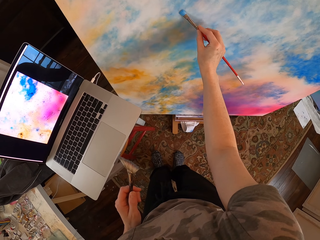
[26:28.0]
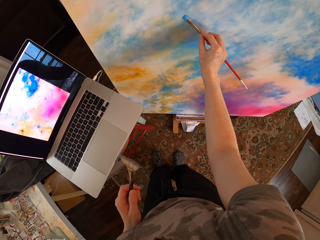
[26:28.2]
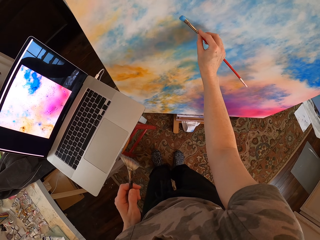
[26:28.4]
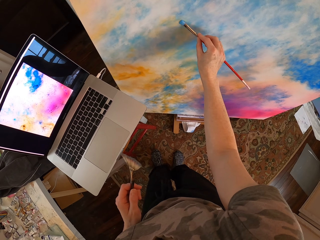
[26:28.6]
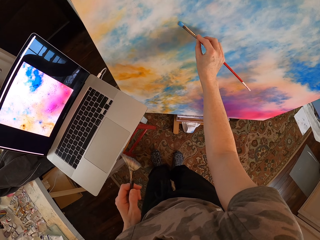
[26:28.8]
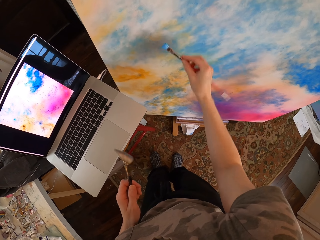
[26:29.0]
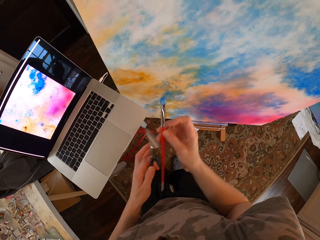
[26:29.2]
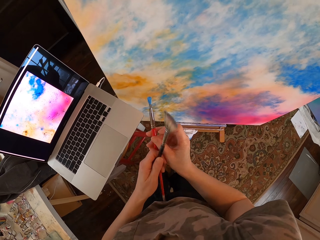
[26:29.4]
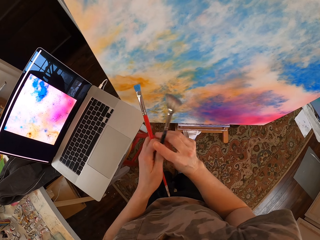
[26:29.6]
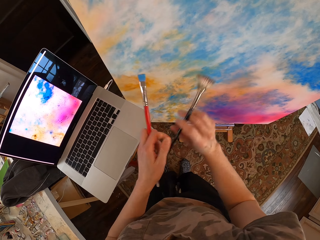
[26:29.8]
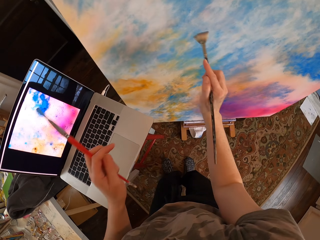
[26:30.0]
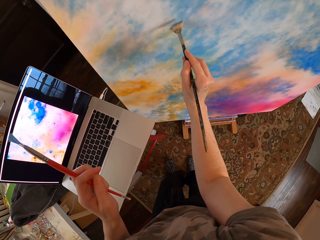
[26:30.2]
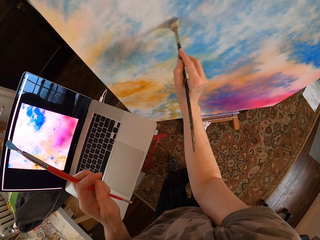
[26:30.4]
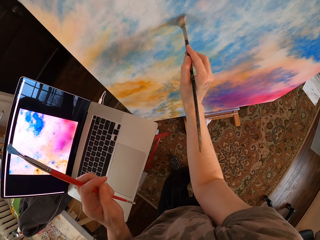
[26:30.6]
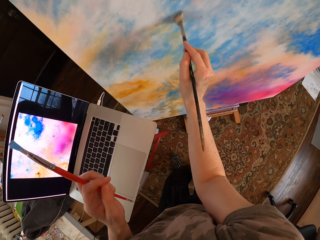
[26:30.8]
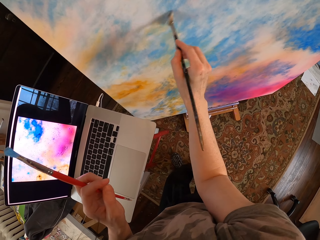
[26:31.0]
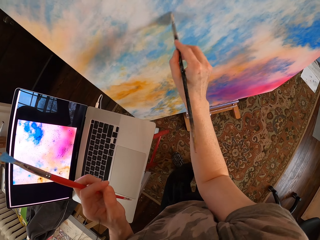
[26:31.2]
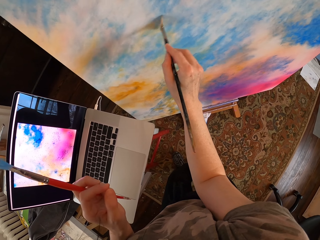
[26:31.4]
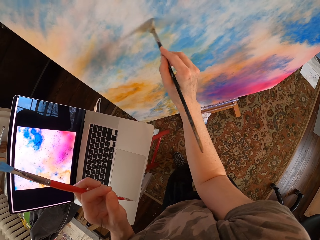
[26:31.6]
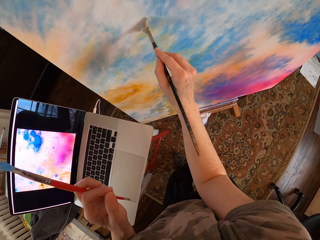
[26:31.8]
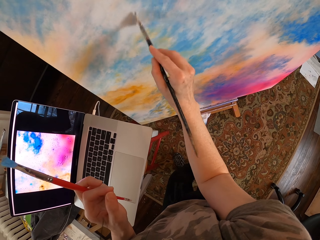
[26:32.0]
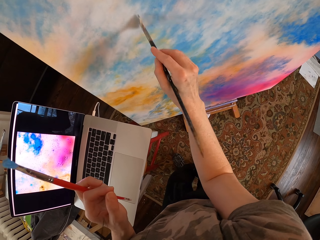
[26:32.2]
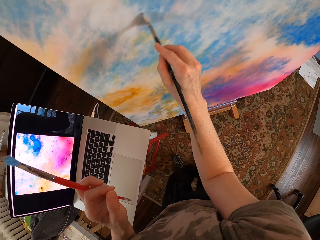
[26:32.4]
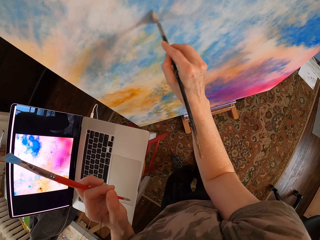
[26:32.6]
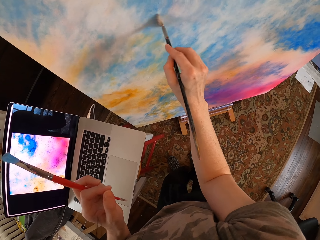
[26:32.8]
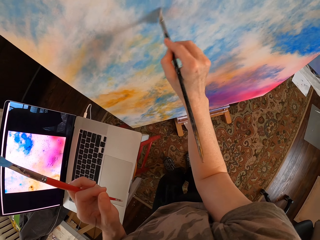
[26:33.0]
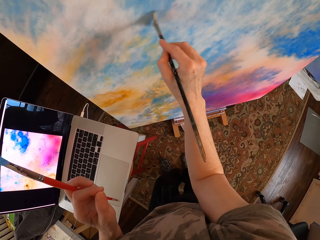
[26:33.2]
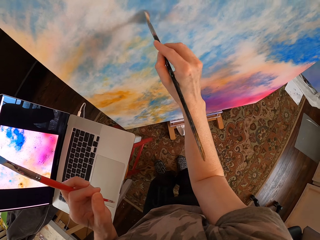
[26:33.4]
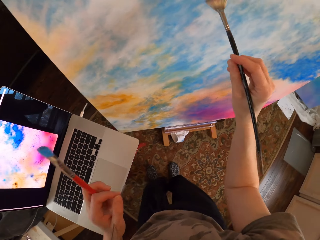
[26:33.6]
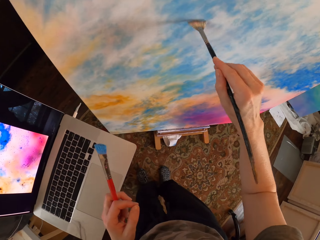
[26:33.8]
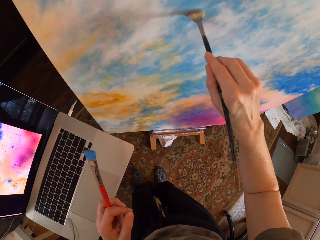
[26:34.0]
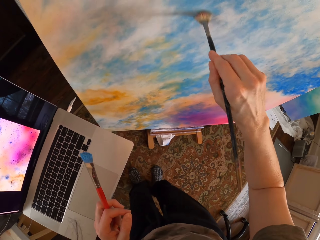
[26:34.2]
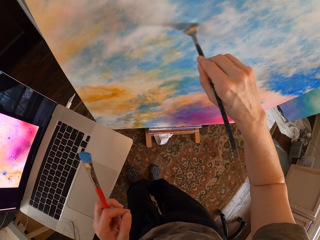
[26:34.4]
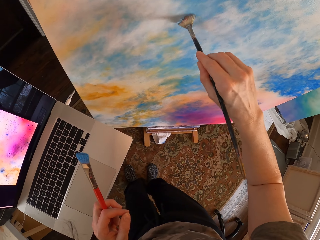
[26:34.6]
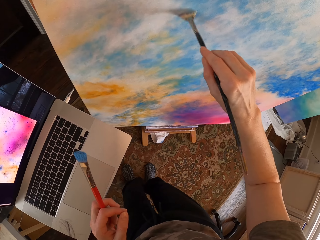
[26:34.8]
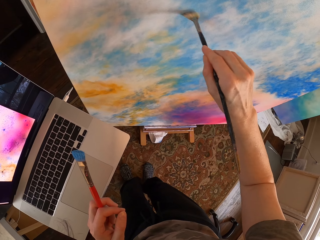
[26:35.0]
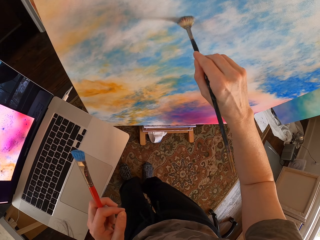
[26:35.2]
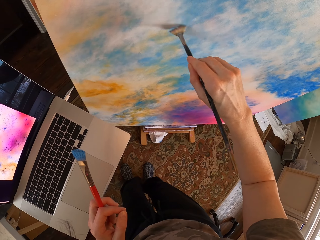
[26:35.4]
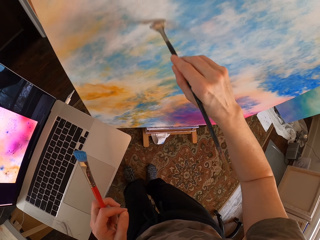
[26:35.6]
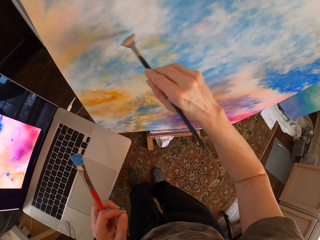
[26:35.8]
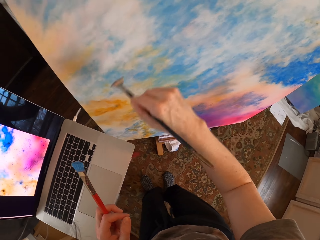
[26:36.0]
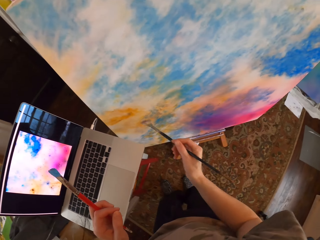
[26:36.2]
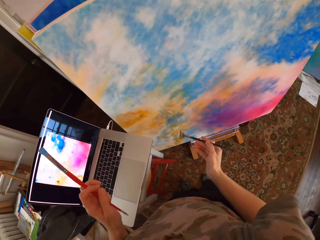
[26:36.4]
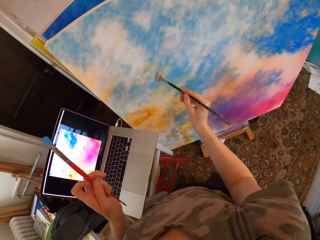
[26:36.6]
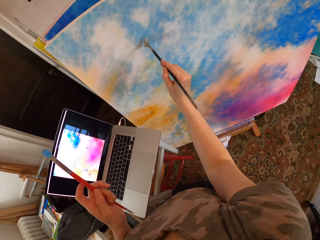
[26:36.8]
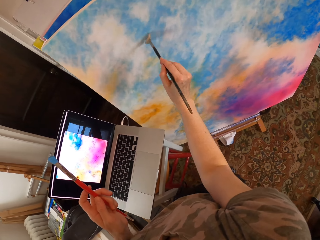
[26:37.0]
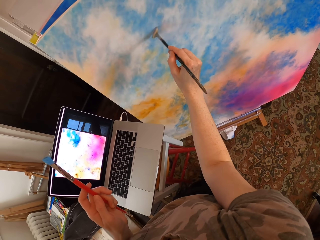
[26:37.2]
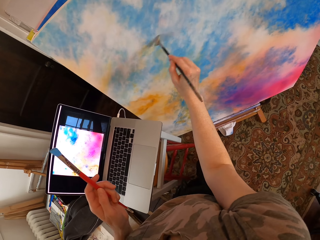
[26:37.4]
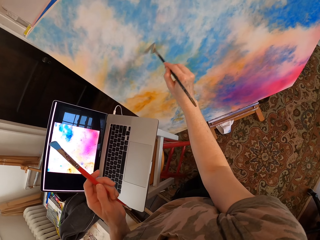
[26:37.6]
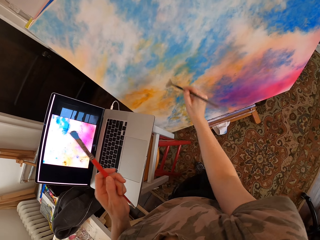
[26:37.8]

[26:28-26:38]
The camera wearer picks up a brush. They exchange the paint brush. They paint the canvas.

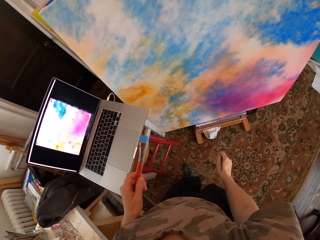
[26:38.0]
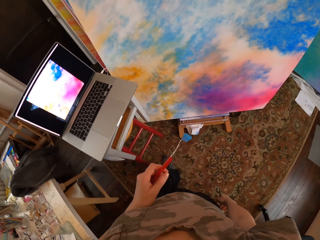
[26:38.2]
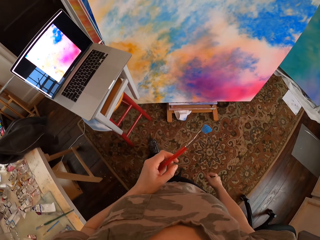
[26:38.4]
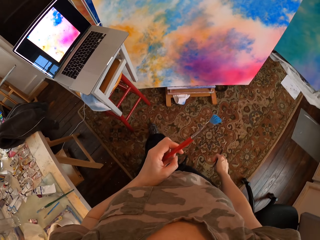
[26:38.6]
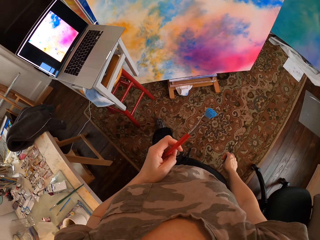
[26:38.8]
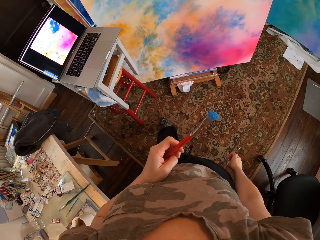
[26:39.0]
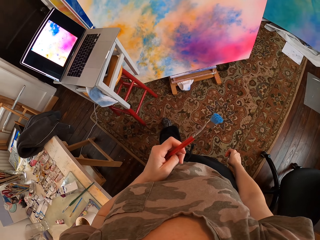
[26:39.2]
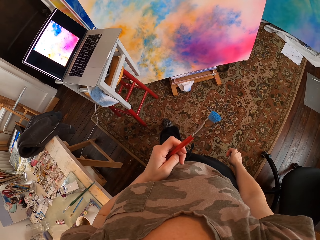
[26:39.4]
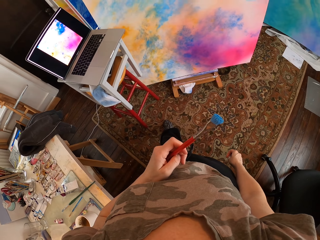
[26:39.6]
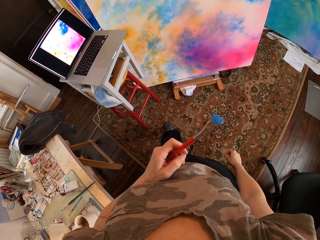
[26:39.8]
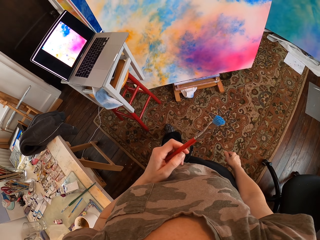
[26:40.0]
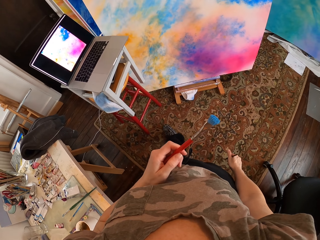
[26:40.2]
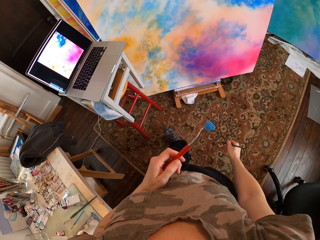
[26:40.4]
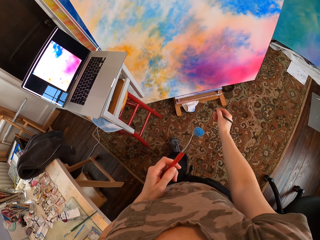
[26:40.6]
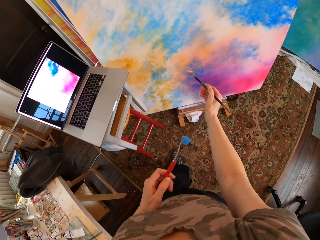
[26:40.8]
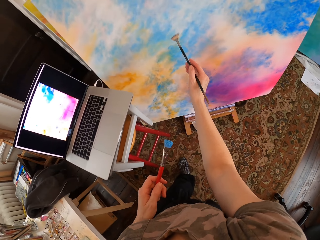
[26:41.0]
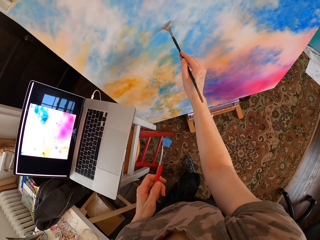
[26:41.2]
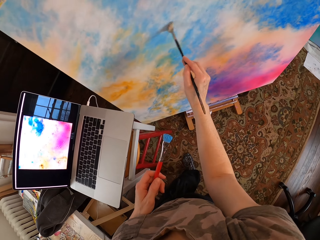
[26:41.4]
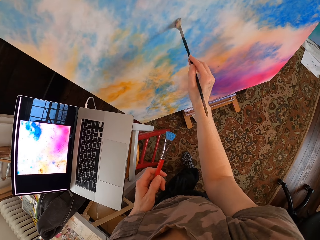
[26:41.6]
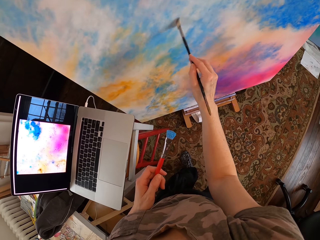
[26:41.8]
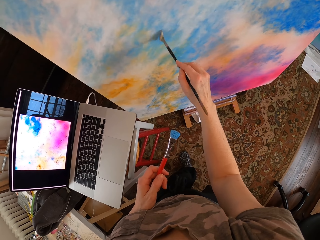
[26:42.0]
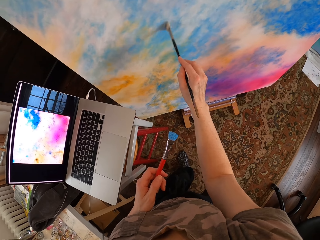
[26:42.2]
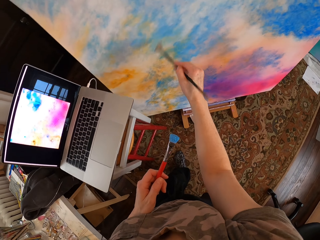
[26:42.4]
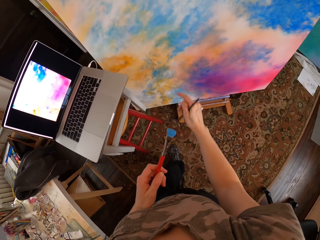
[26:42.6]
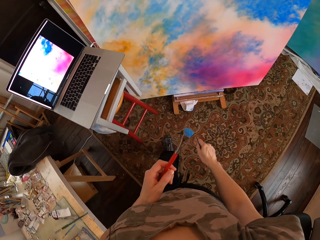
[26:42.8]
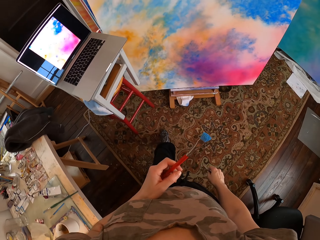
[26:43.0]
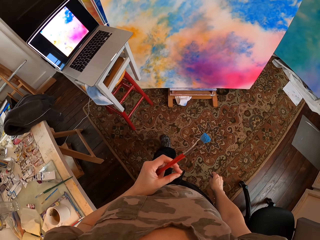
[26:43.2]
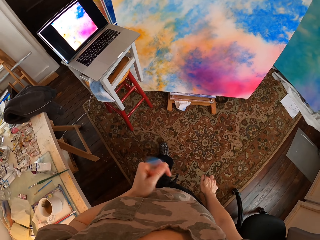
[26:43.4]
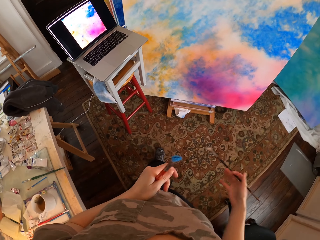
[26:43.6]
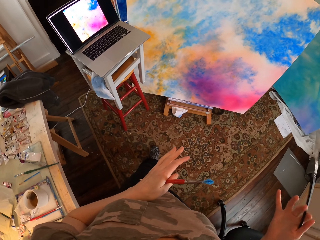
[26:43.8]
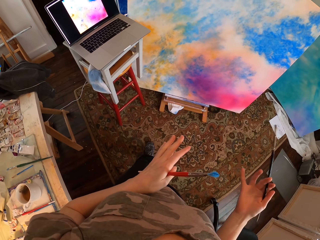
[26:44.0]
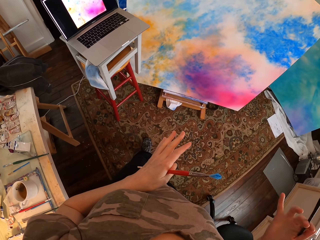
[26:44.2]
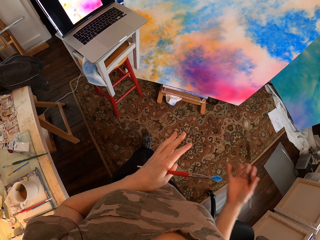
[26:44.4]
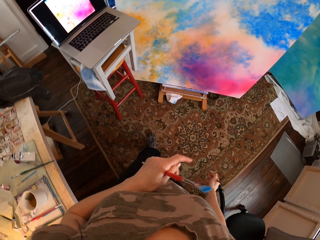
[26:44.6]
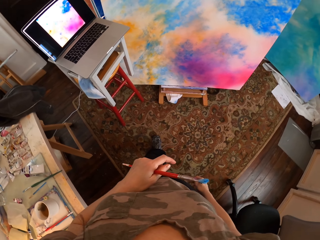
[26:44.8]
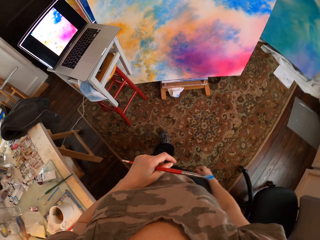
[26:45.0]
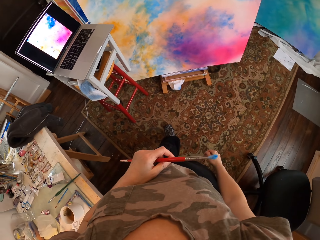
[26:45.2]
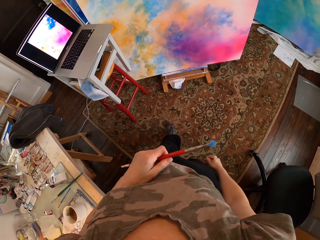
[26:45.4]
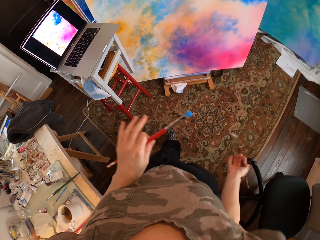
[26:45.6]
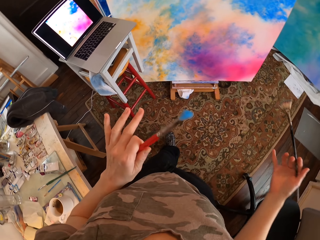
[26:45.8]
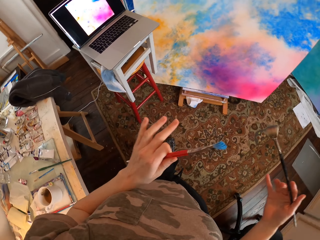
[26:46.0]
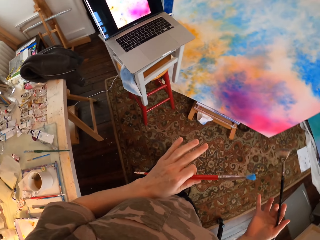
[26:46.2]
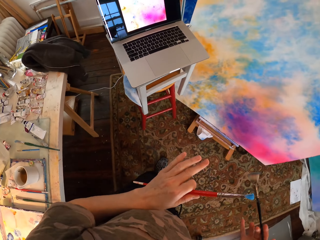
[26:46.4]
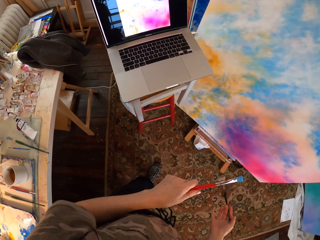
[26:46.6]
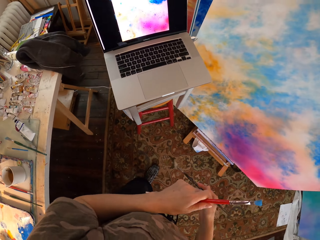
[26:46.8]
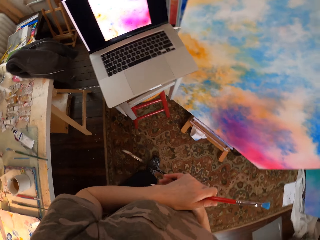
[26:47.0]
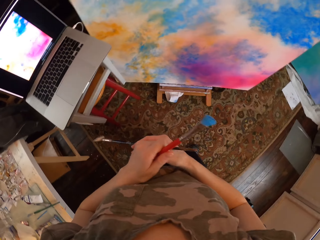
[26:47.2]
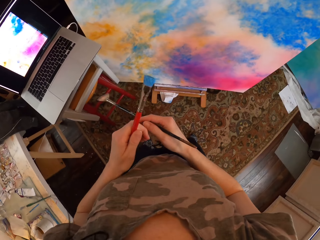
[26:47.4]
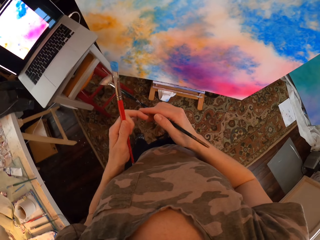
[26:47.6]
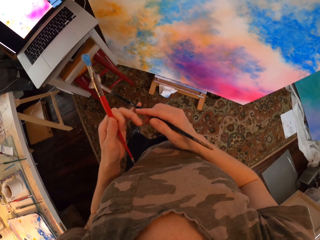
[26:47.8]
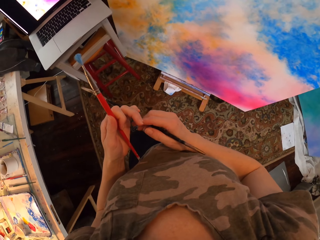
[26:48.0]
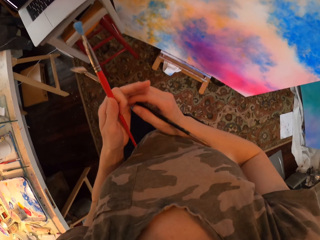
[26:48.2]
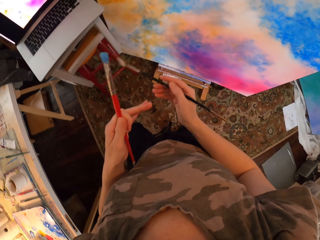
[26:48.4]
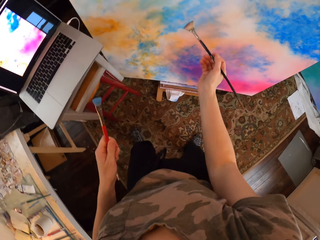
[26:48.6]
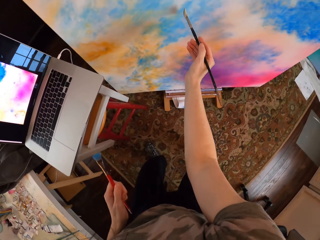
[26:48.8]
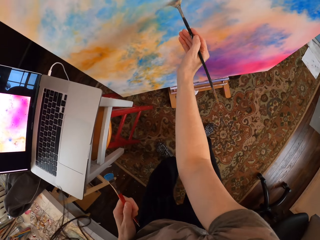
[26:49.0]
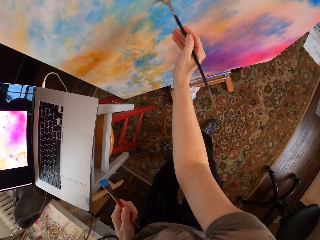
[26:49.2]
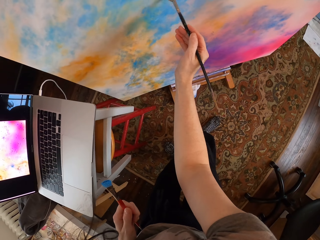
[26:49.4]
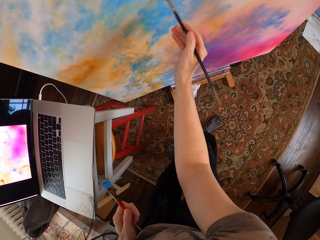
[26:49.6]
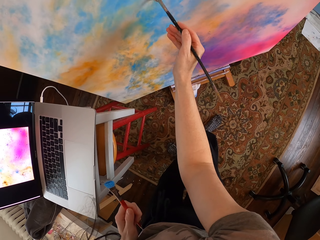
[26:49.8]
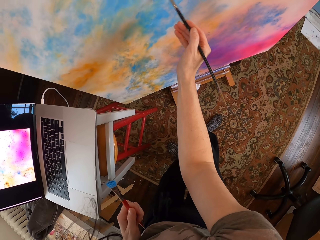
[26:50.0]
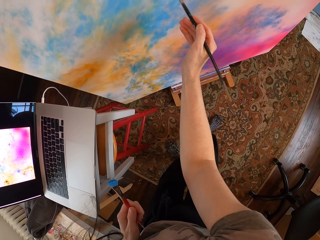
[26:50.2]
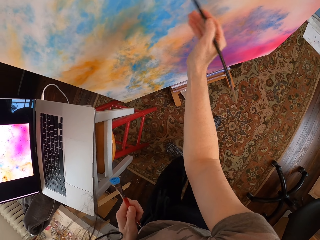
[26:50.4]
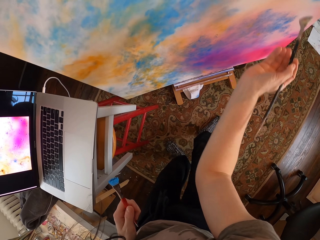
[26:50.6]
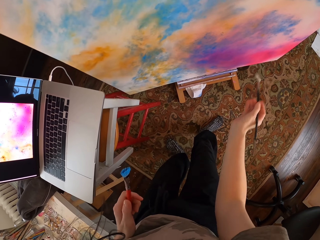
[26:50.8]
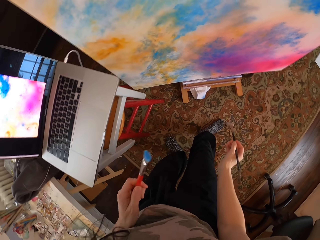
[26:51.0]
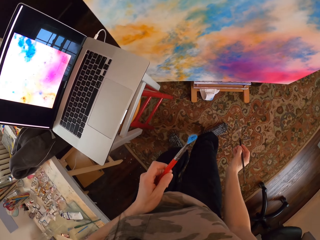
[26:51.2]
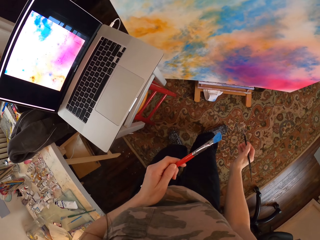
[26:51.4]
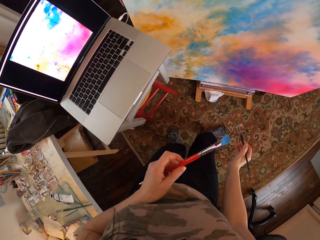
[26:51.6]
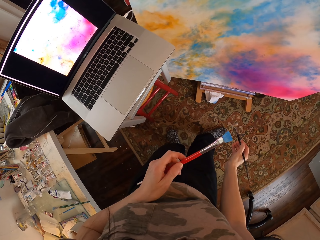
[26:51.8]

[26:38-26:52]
The camera wearer looks at the laptop. She looks around. She paints the canvas. She looks at the laptop. She moves her hands. She looks around. She paints the canvas.
